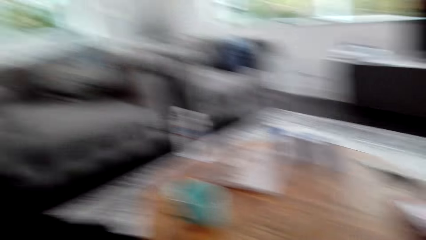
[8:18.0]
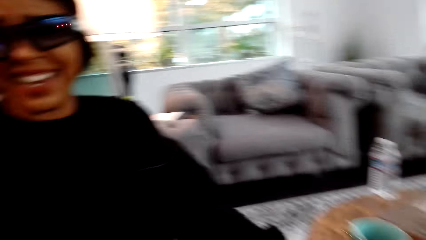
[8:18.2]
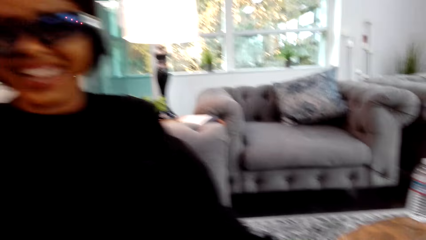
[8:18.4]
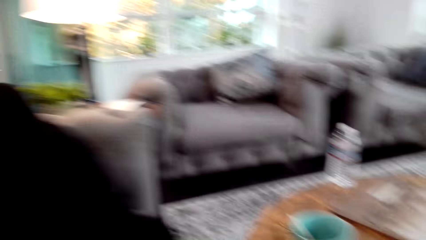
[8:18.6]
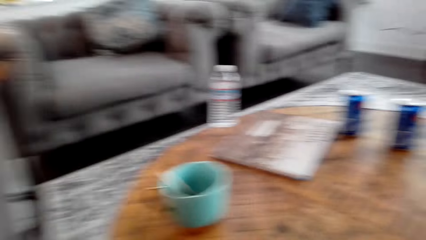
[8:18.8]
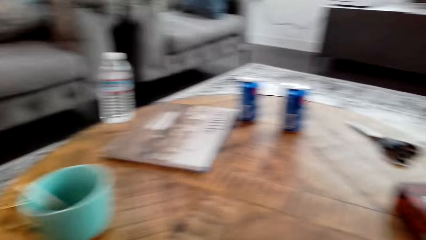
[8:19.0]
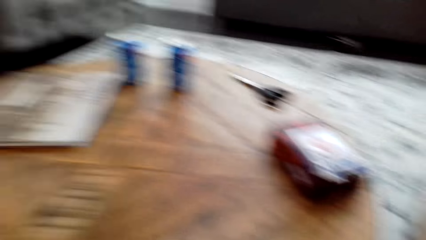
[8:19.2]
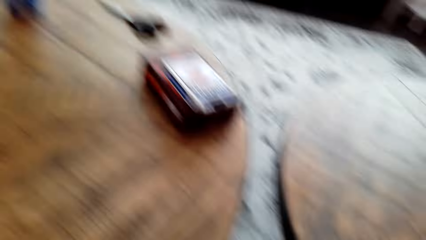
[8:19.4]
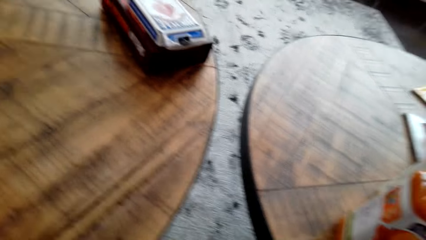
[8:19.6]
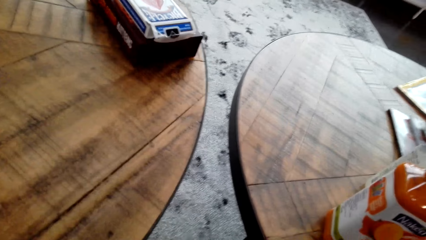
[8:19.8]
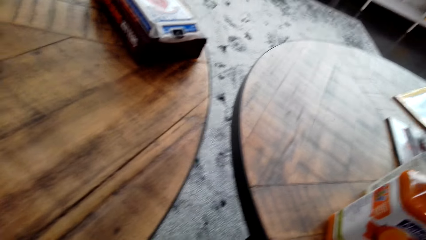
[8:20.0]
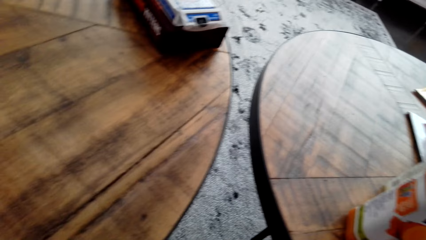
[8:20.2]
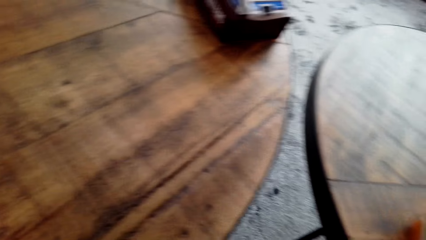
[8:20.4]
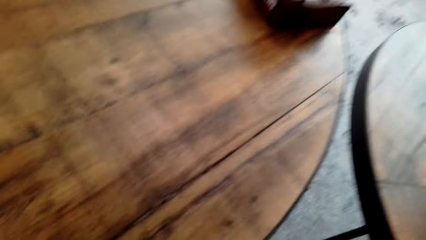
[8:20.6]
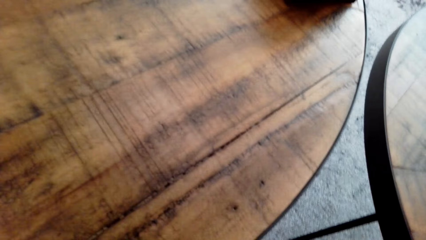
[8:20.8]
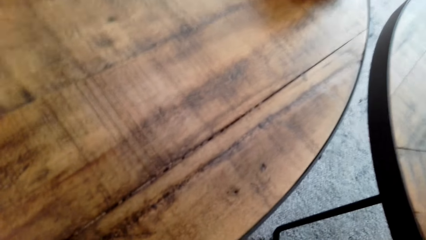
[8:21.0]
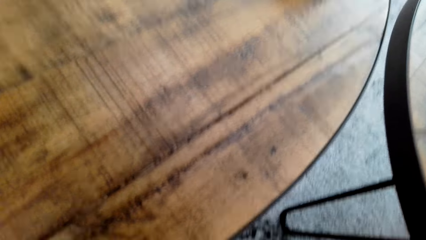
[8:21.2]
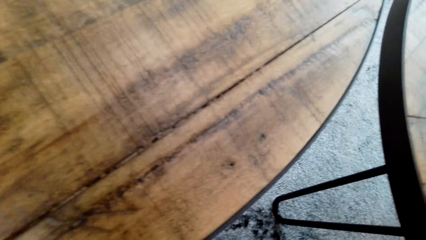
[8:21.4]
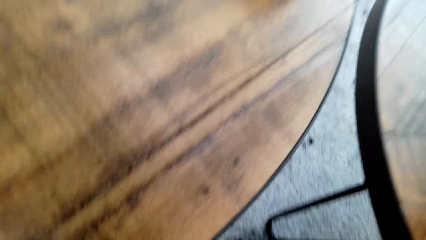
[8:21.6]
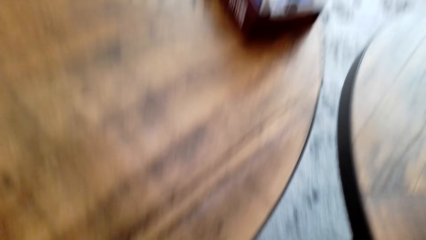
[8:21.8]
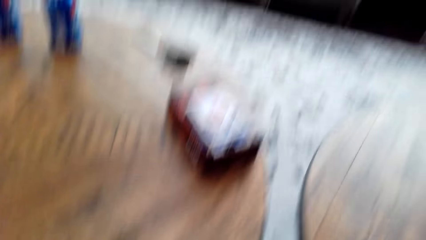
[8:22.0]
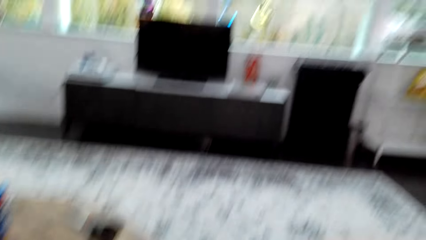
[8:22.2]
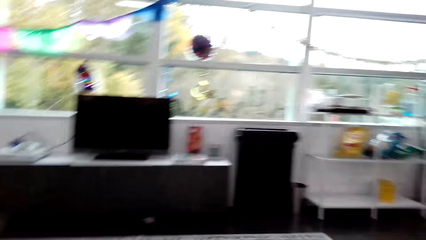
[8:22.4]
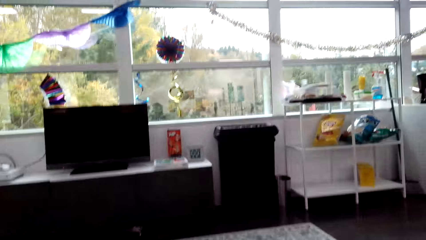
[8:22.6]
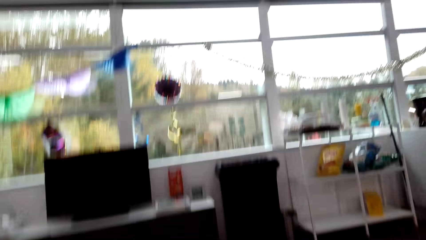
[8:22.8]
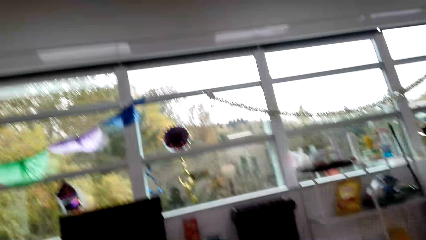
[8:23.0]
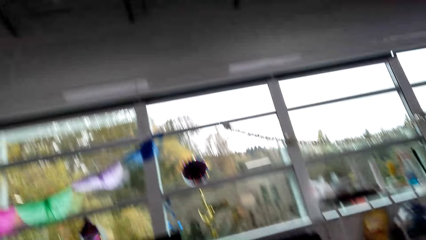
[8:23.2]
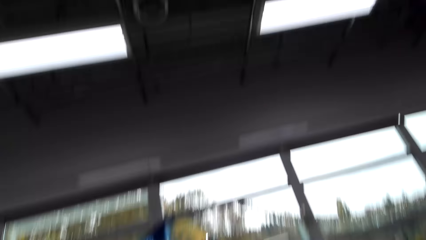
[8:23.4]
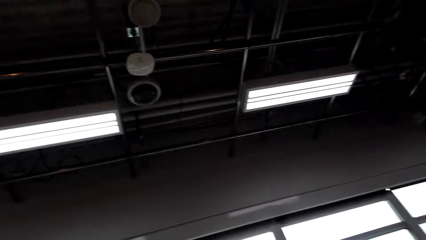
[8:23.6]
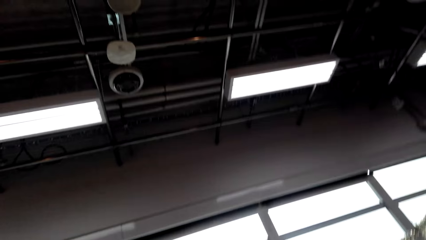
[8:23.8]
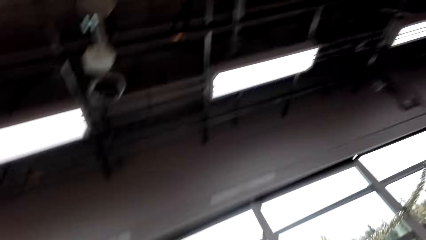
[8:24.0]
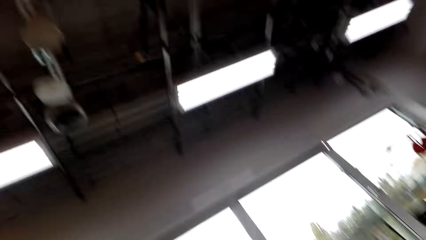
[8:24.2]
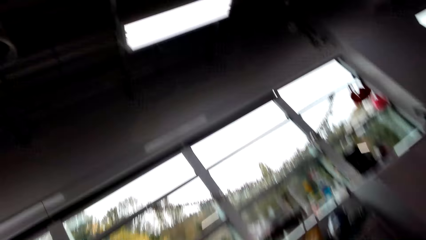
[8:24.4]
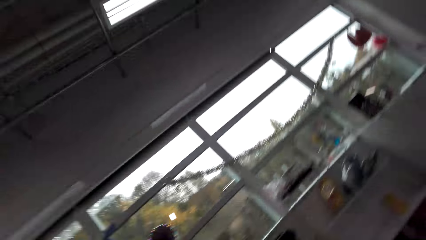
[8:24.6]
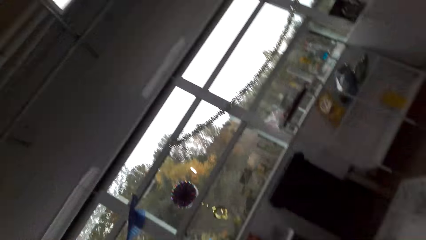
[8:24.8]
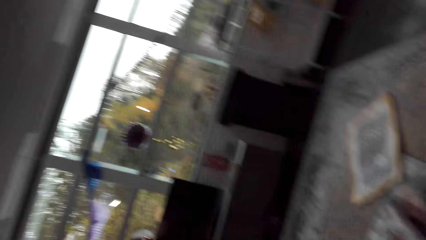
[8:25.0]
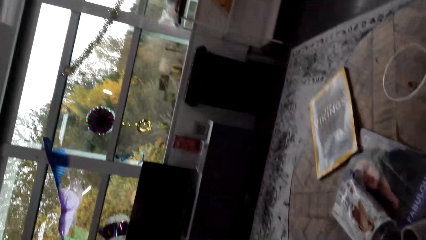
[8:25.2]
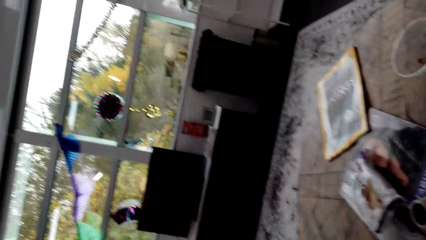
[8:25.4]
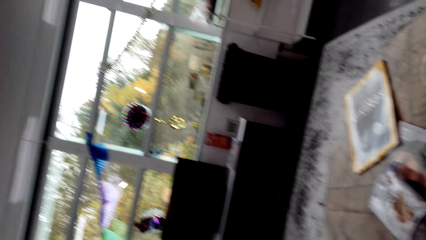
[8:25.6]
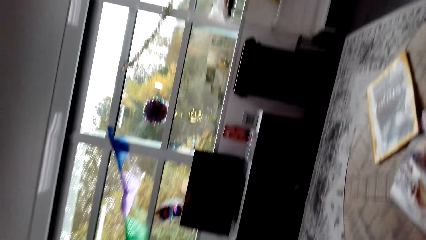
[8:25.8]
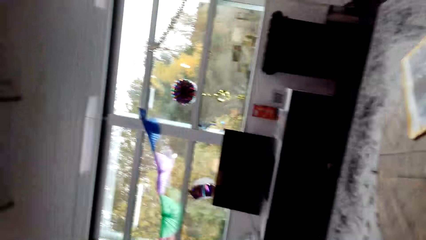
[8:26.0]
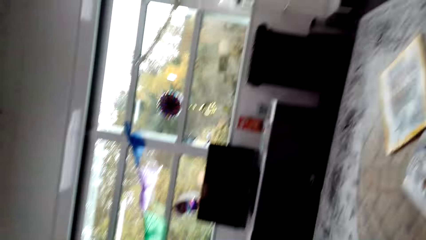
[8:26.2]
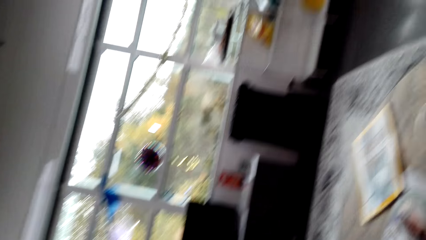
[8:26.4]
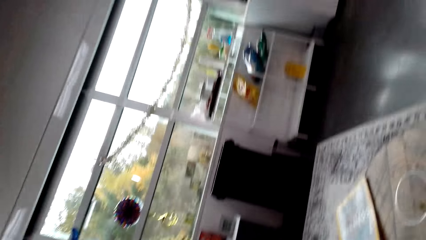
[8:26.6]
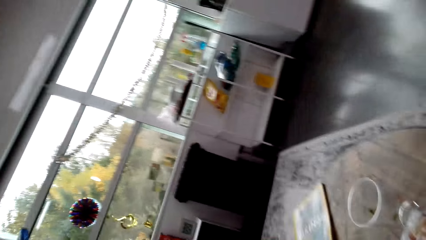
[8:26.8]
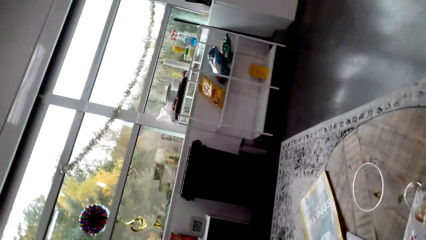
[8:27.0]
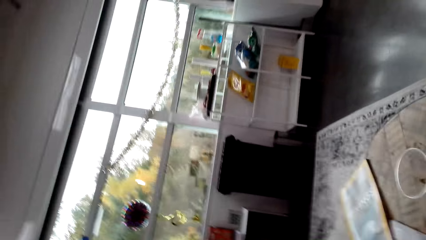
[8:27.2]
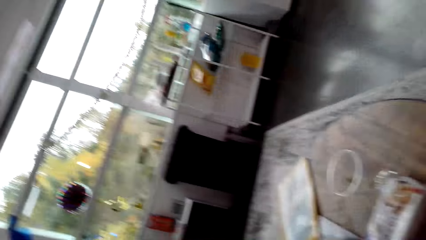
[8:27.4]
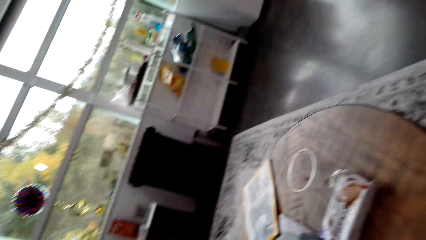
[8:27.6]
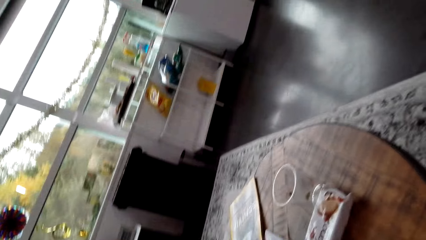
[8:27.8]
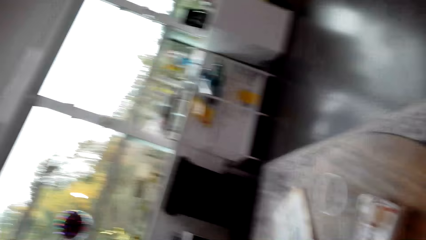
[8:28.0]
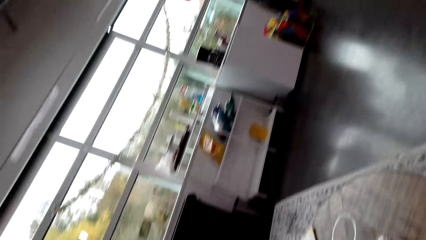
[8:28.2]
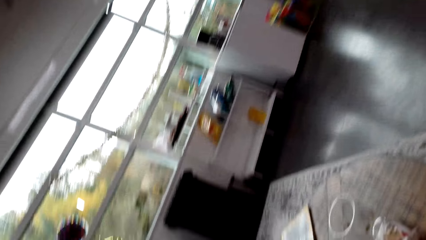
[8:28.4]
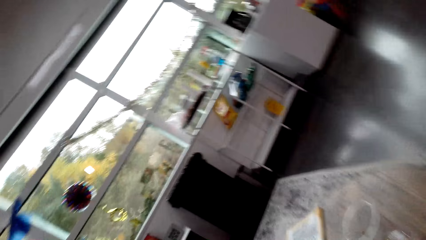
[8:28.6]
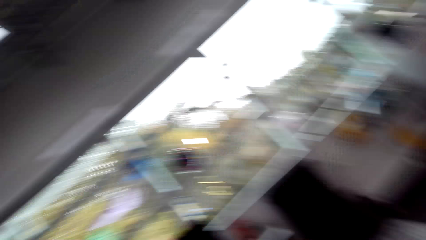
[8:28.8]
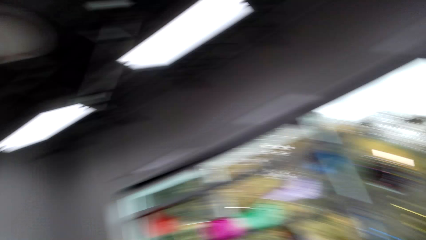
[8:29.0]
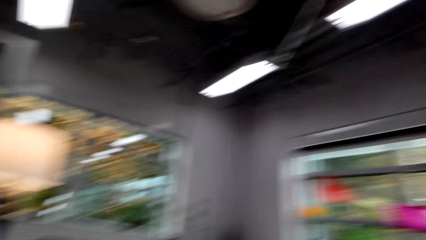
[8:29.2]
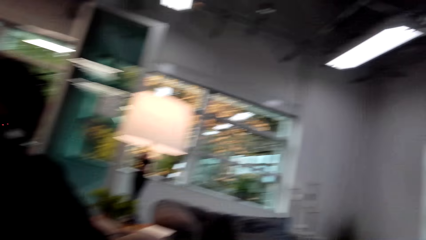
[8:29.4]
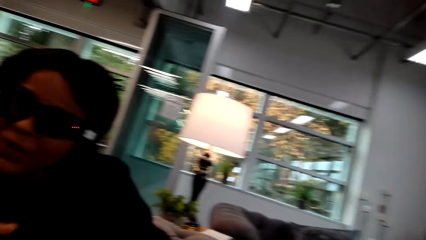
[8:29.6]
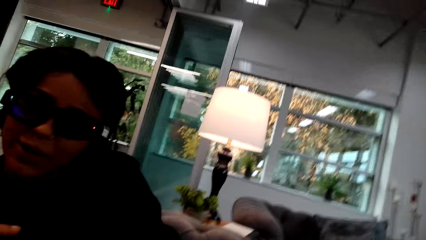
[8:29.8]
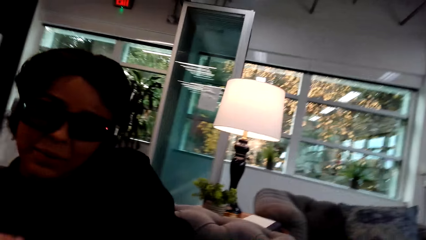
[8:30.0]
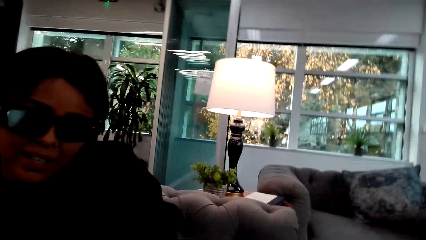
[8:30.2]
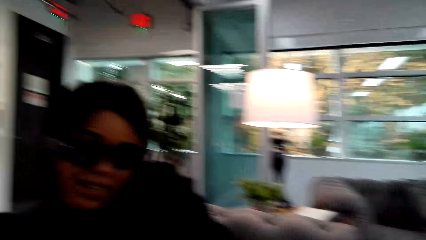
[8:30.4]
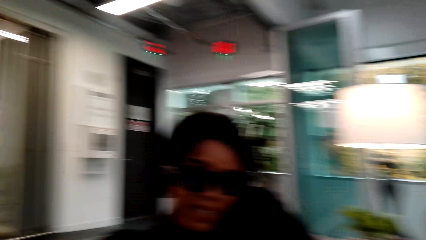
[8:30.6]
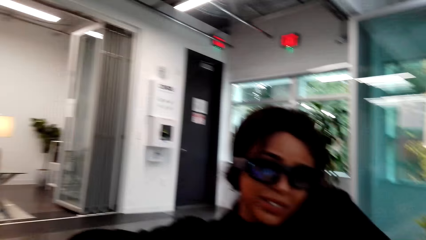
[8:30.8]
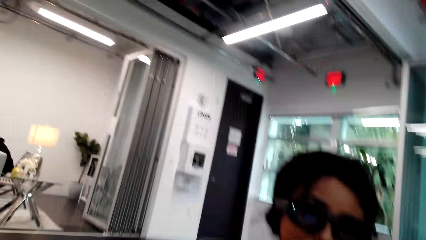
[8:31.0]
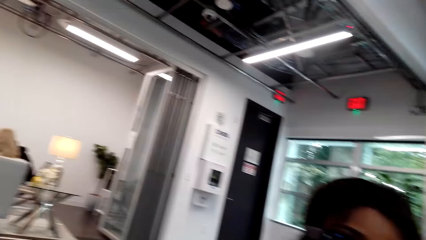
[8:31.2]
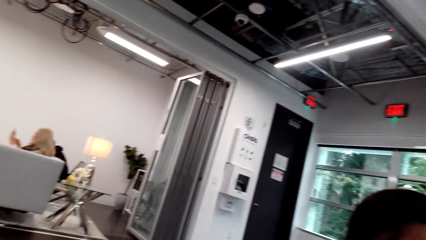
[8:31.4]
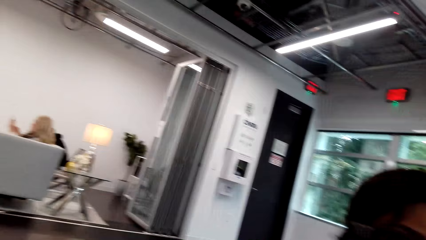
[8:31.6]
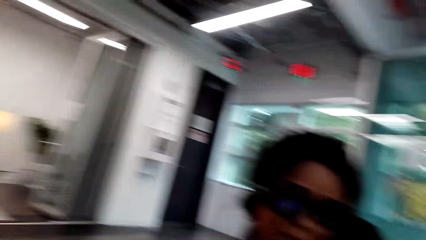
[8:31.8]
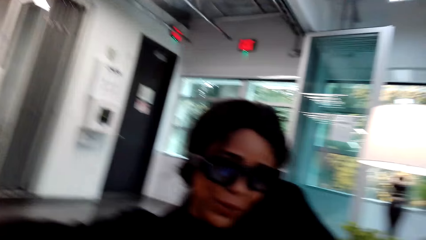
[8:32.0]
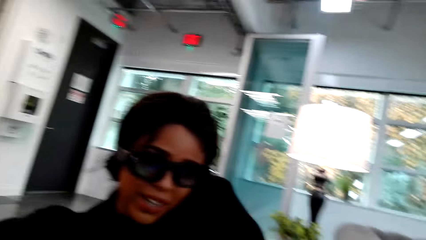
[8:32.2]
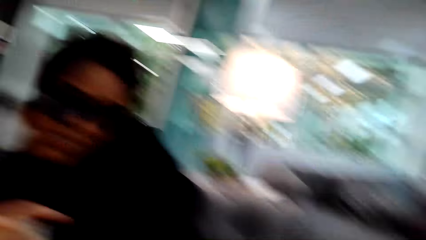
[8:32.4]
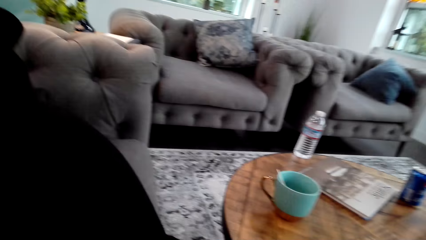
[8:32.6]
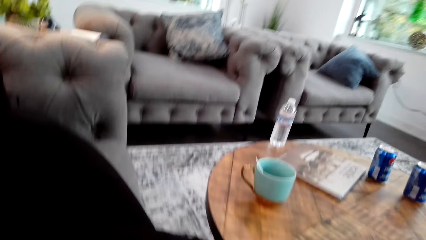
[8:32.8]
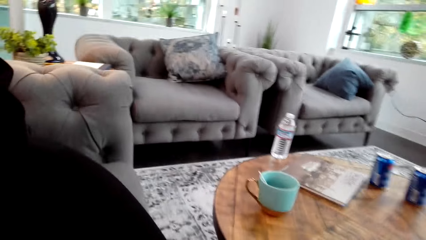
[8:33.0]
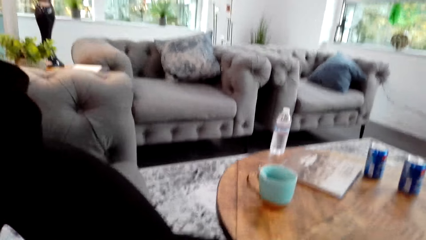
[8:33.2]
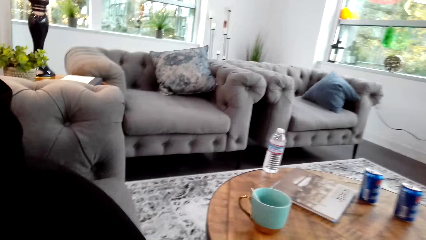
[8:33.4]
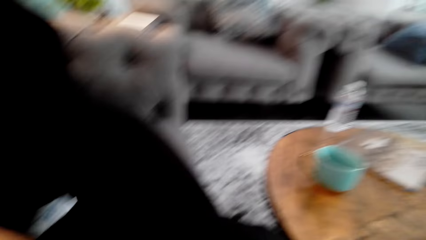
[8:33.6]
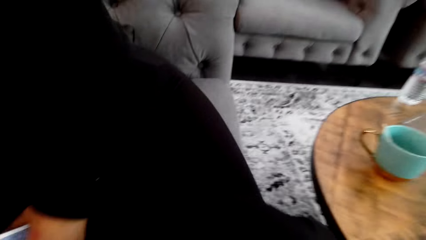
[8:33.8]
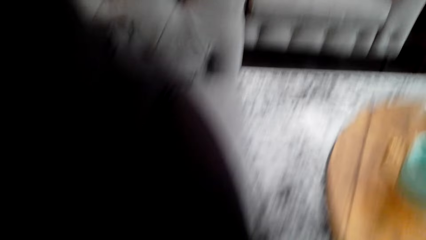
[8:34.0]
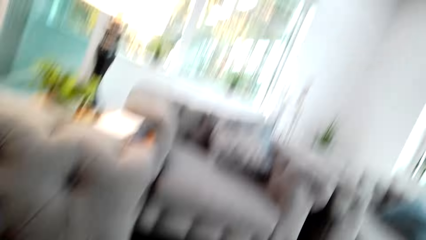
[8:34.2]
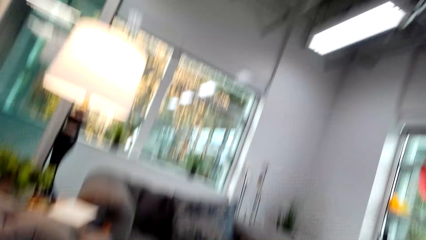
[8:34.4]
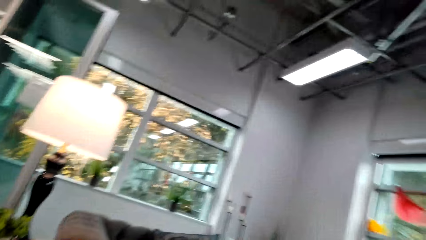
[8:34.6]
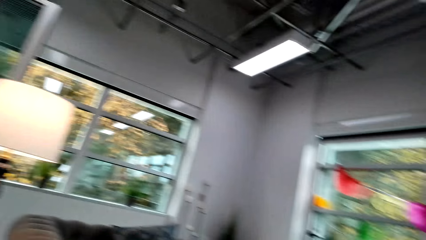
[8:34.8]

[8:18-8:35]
The camera wearer looks around a room. A woman moves her hand. The woman interacts with the camera wearer.
